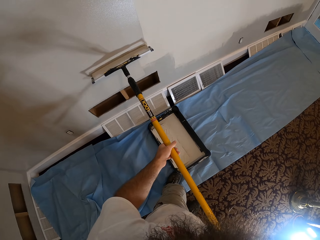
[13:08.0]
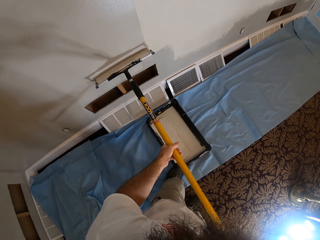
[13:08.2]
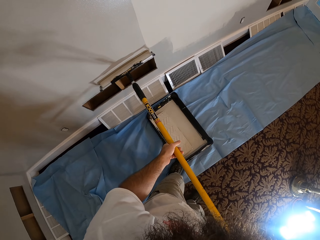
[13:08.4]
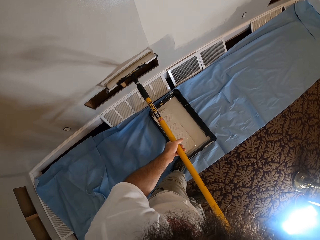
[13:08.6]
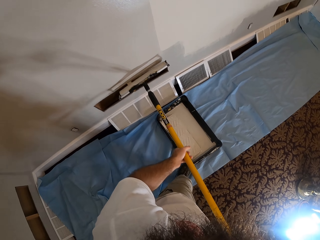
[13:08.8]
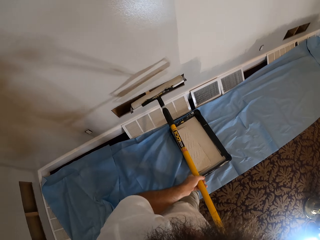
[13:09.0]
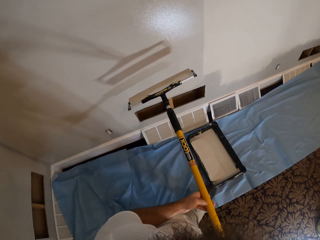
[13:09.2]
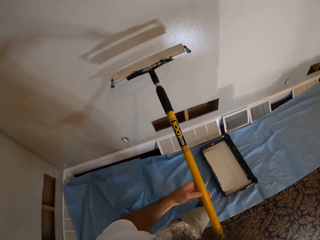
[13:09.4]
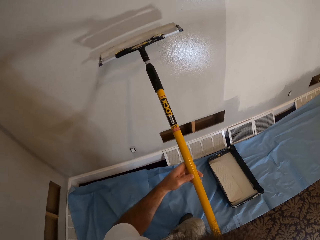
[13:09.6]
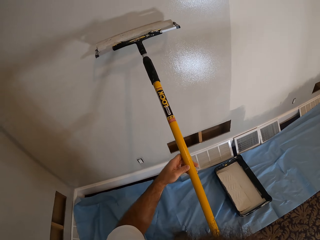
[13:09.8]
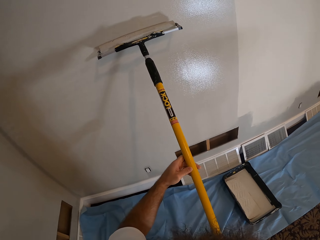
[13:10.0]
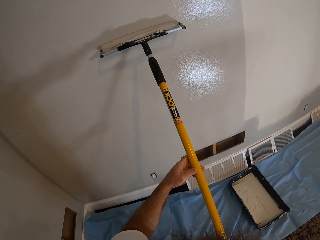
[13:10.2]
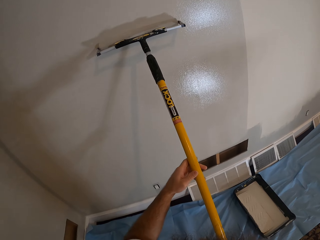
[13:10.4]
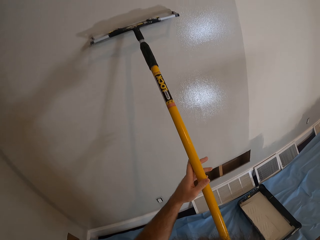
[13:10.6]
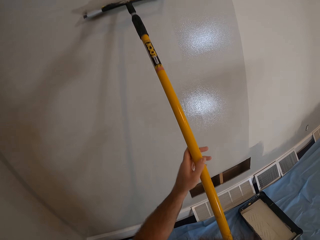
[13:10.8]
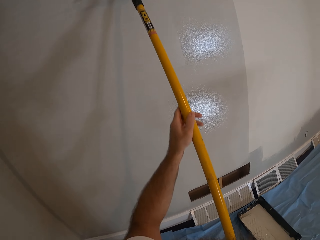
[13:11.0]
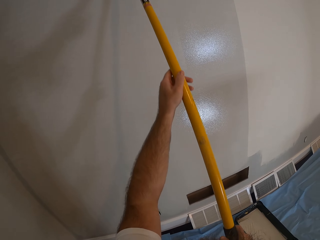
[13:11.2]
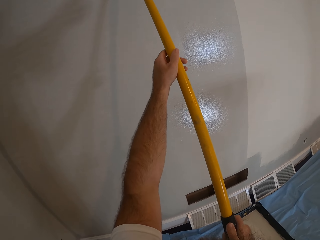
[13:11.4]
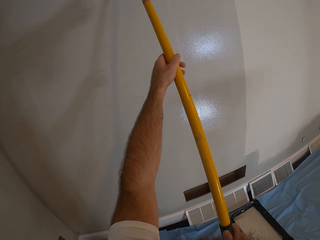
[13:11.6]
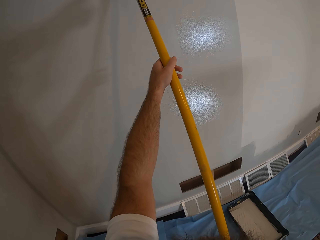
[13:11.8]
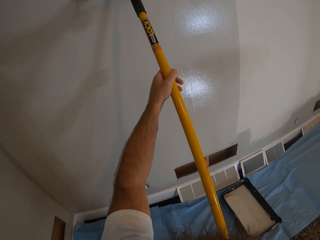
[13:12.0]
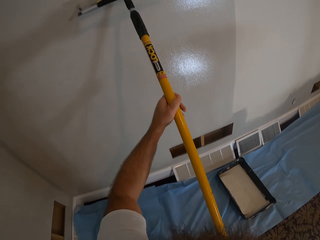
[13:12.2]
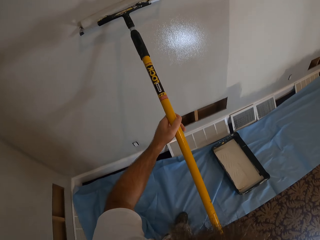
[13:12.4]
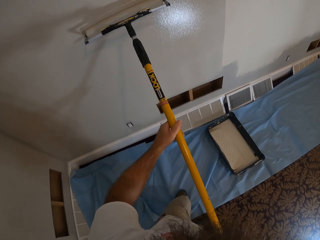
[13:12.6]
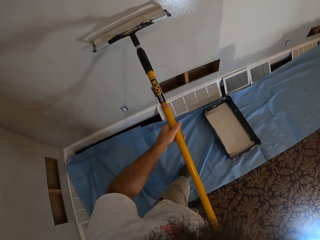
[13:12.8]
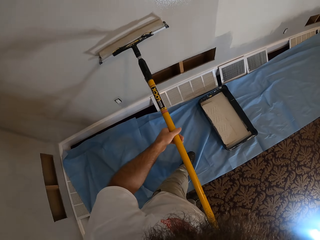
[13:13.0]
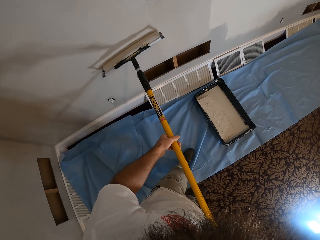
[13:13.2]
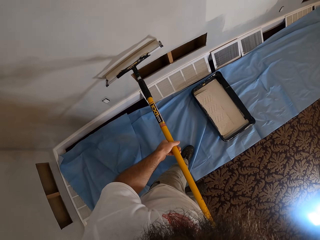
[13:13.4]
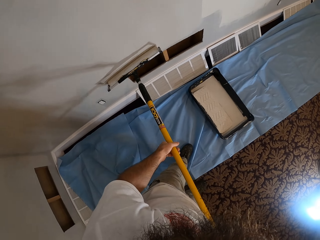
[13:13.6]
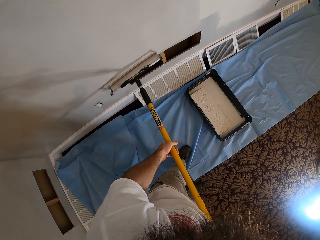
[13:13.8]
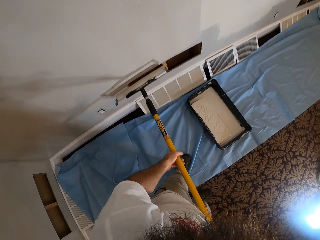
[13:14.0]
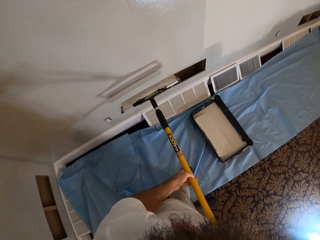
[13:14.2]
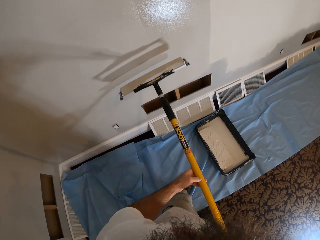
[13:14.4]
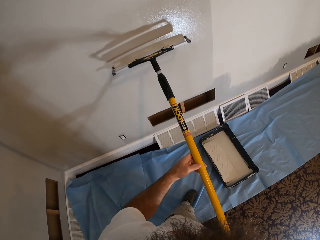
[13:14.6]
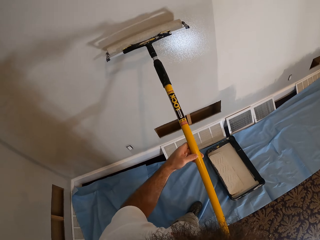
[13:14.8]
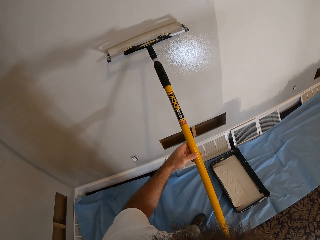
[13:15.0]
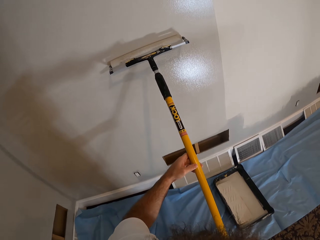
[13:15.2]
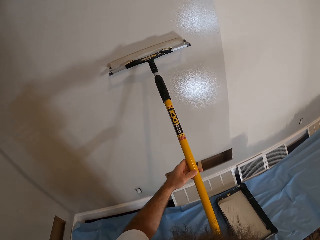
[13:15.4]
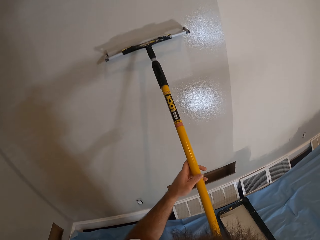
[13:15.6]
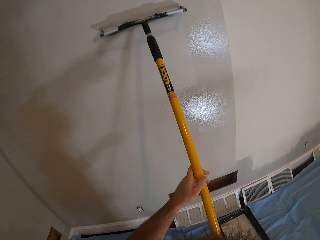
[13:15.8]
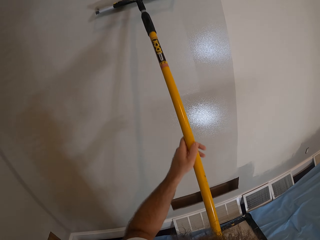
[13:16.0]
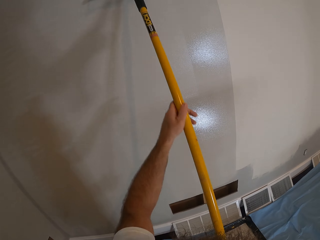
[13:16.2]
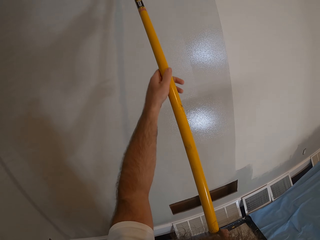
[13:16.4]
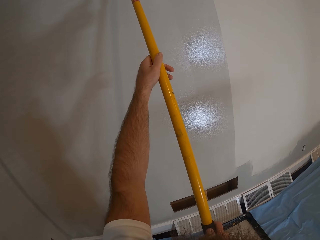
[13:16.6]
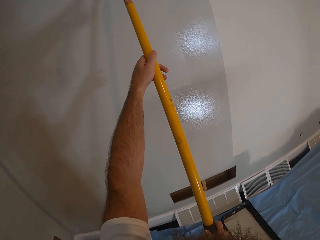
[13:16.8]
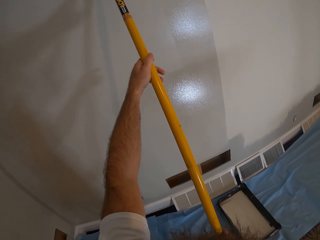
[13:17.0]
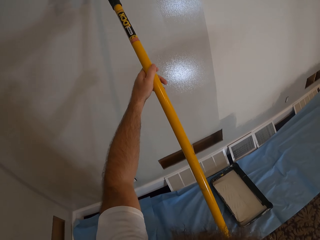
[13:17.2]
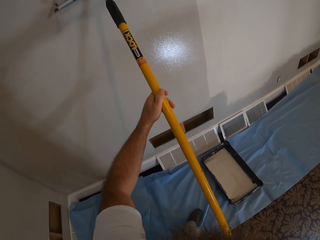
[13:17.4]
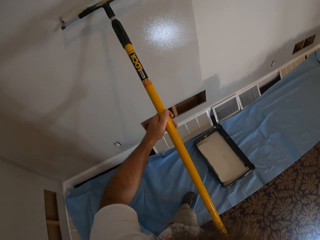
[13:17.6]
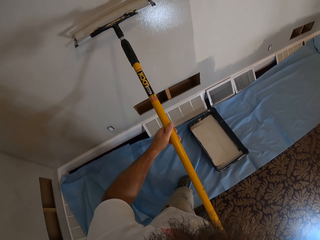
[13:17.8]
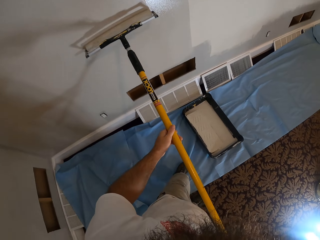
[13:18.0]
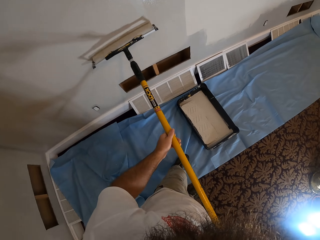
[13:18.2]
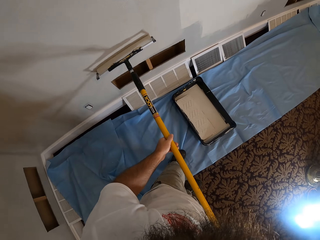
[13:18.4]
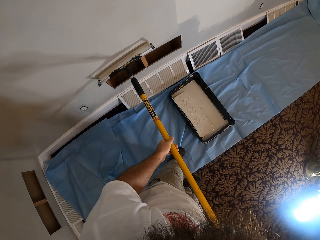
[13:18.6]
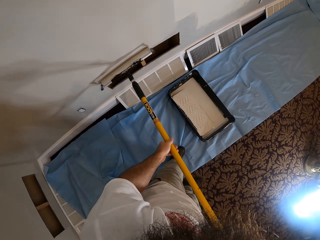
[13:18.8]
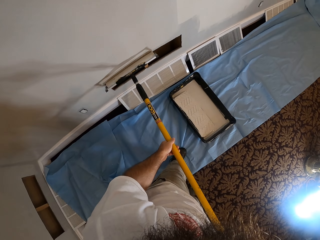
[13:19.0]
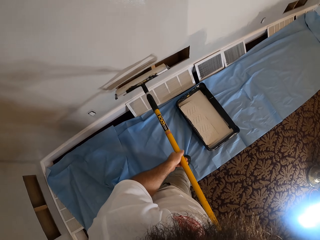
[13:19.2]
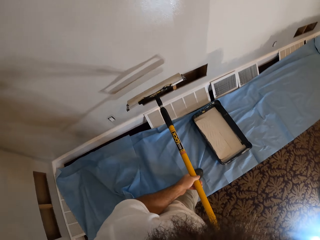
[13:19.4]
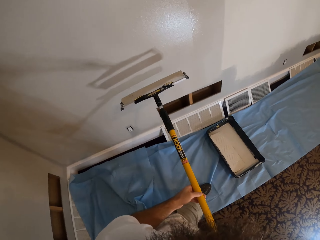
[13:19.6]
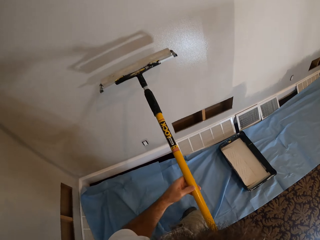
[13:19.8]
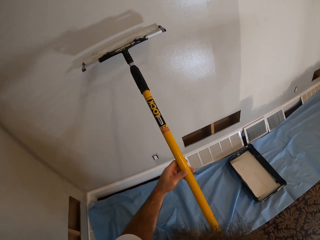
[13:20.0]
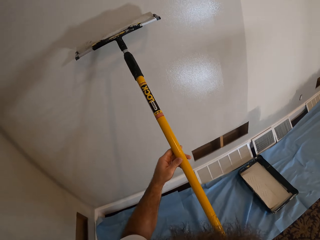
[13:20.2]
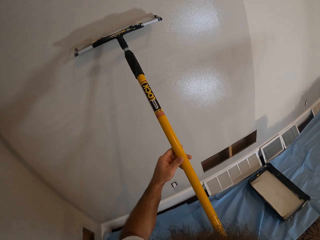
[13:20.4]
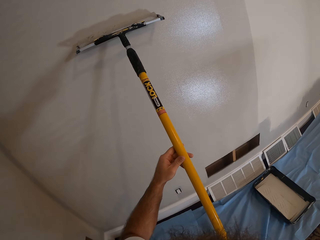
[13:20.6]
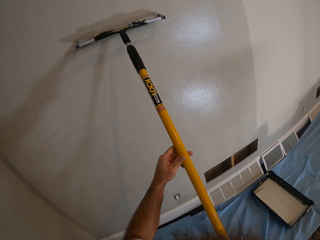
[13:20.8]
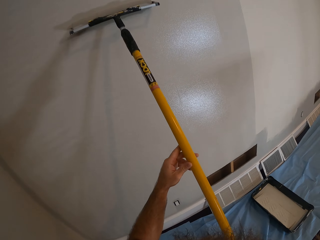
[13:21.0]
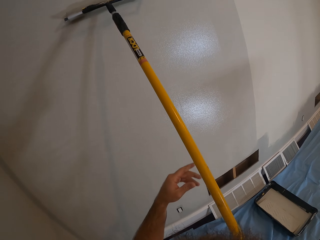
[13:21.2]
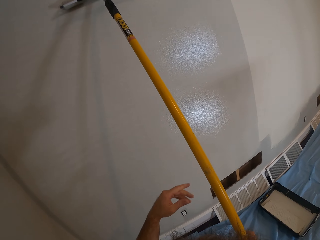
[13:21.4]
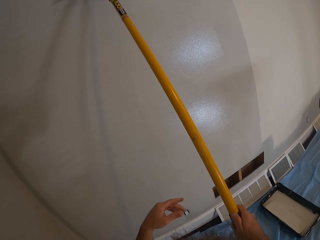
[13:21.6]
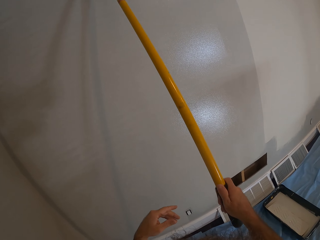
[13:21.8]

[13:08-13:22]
The camera wearer paints the wall with a roller. They paint the wall with the roller repeatedly.

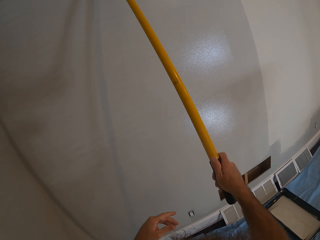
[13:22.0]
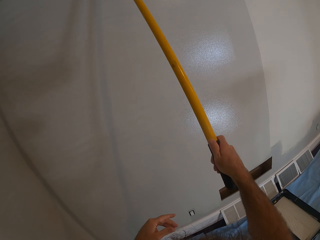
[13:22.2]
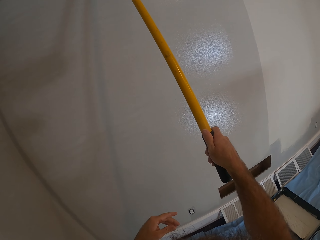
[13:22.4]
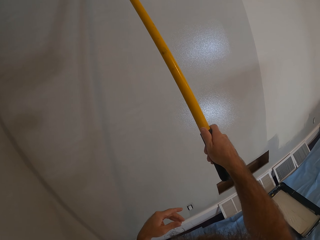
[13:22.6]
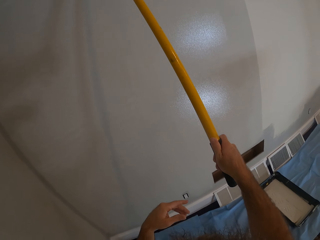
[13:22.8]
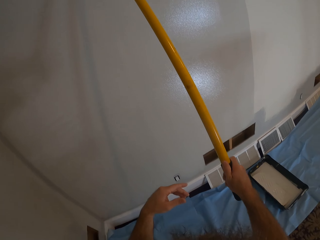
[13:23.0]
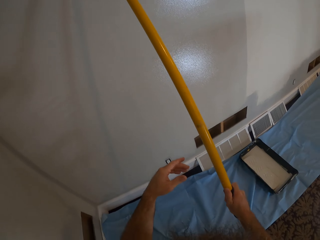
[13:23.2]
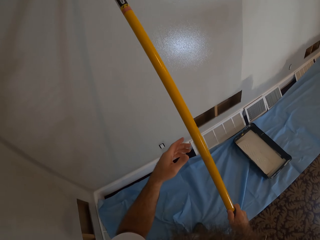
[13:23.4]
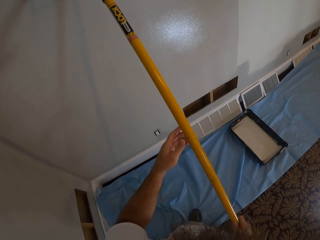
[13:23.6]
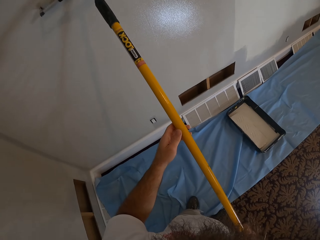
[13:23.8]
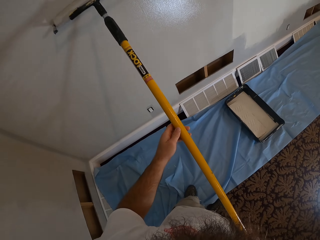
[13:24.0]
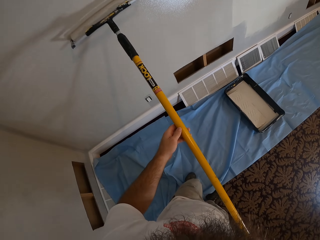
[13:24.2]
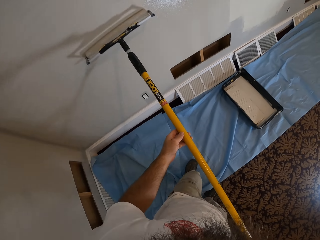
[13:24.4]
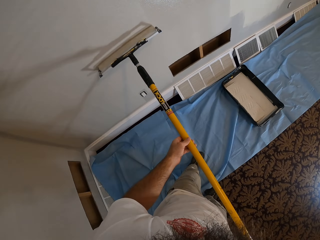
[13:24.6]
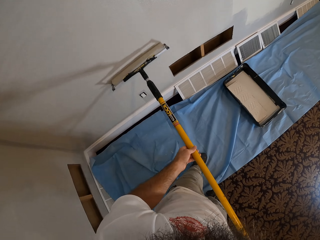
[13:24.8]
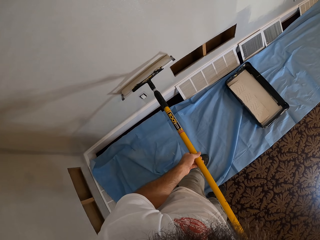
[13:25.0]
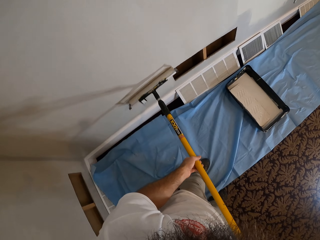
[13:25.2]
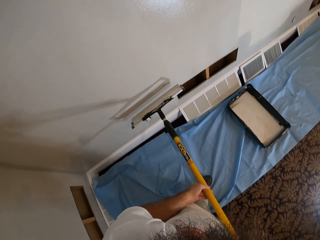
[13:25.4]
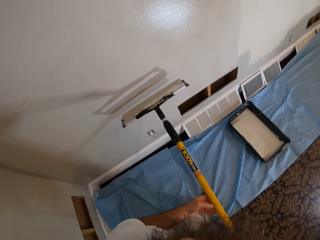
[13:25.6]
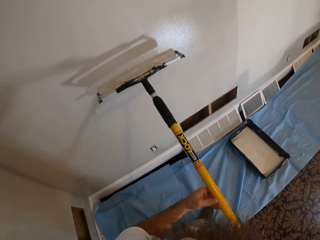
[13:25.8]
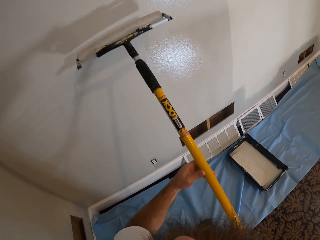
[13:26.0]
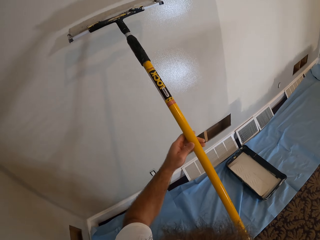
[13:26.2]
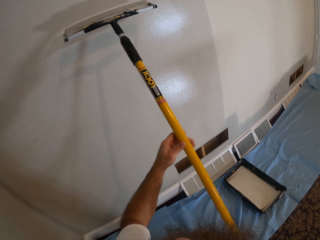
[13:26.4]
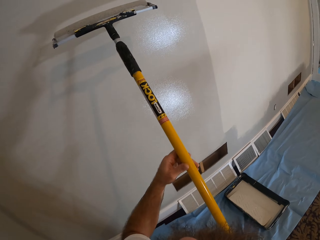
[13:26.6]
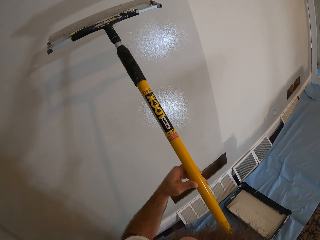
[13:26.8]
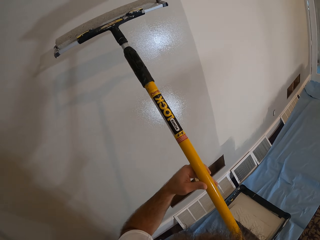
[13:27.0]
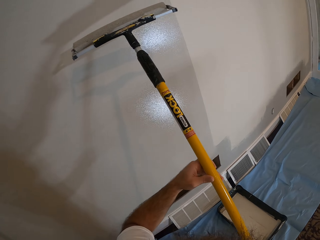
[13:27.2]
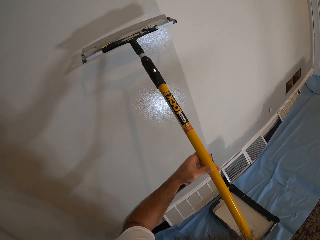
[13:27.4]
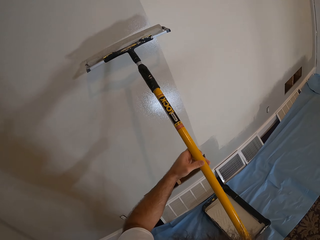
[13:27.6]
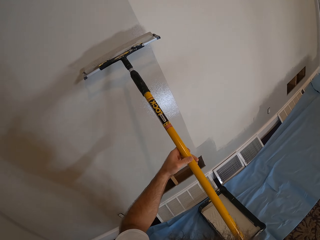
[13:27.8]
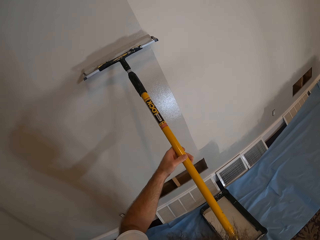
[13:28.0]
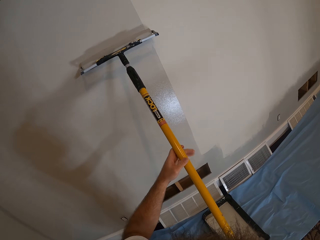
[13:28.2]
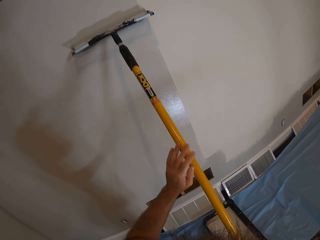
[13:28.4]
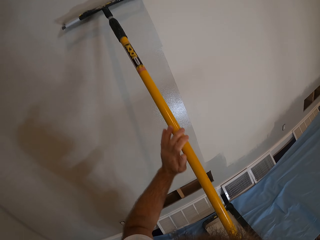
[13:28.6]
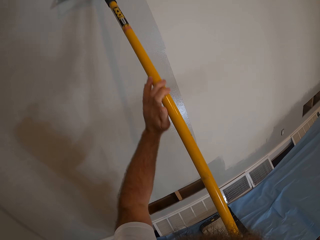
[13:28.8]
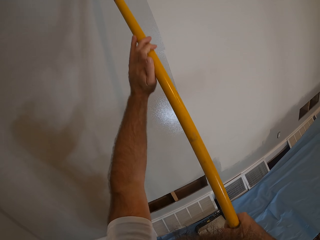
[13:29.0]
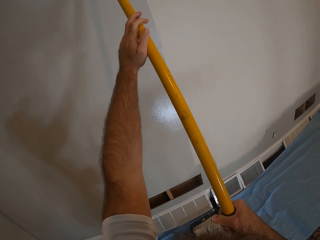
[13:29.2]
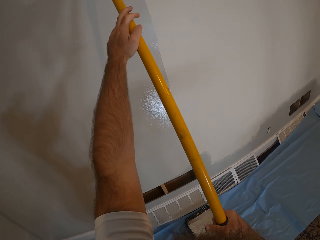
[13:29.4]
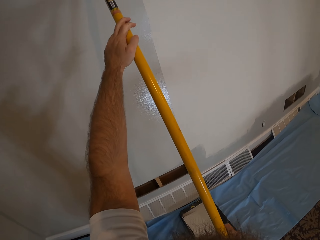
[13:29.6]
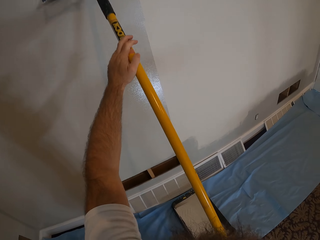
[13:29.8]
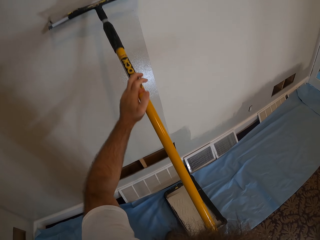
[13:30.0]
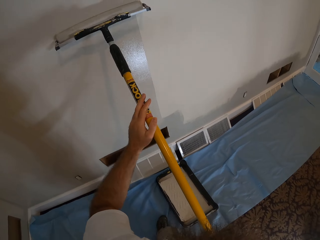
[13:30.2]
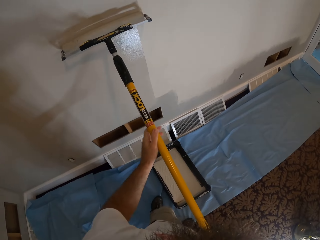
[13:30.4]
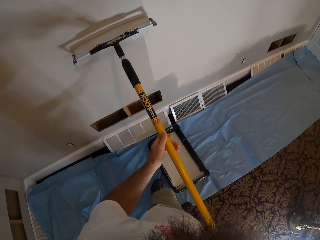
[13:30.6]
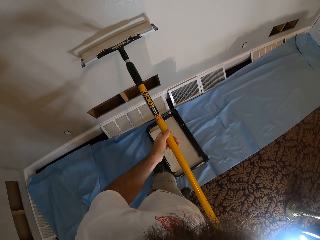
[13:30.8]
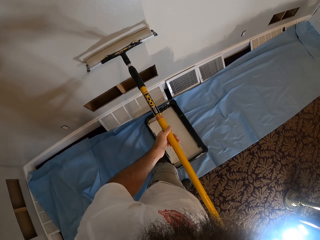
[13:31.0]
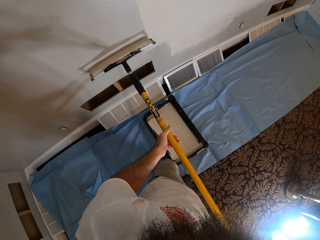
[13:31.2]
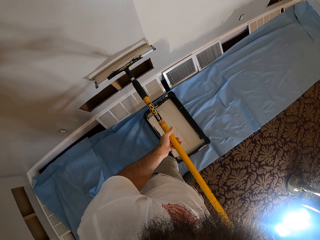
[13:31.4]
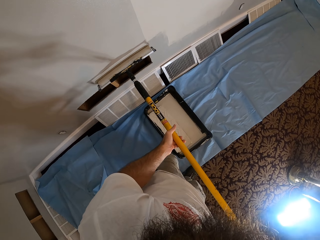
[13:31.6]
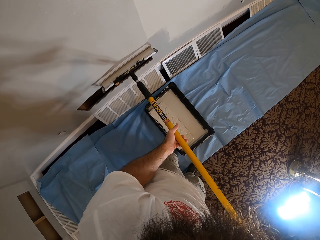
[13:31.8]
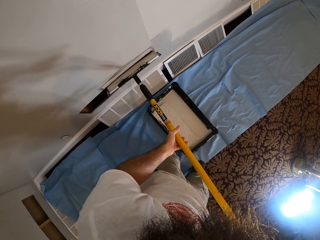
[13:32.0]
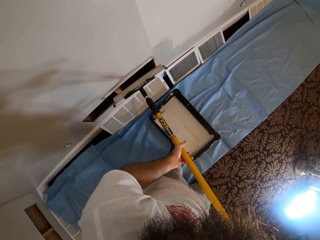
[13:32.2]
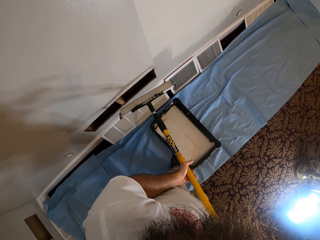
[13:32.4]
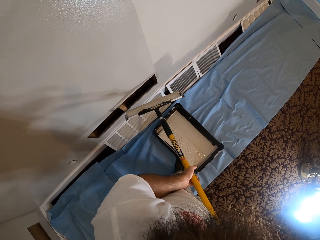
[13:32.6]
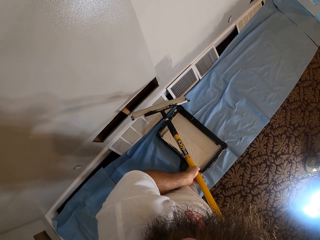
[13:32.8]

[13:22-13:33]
The camera wearer paints the wall with a roller. They paint the wall with the roller again.
